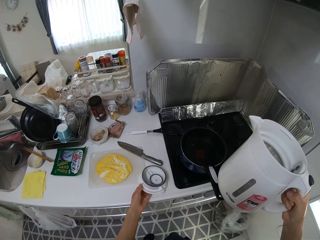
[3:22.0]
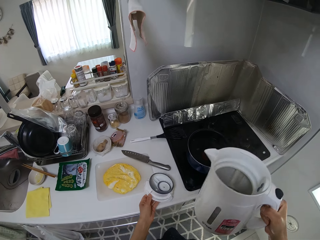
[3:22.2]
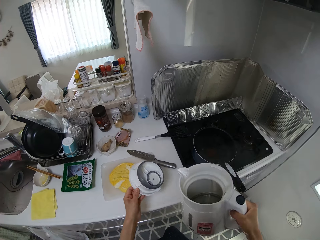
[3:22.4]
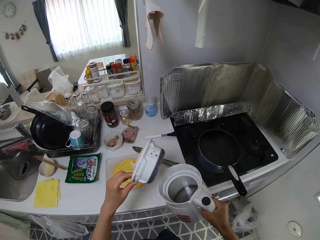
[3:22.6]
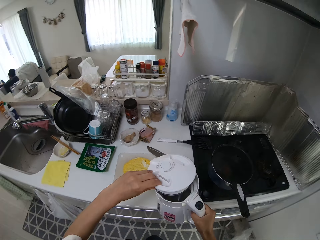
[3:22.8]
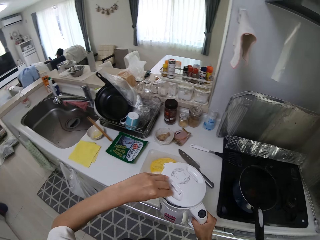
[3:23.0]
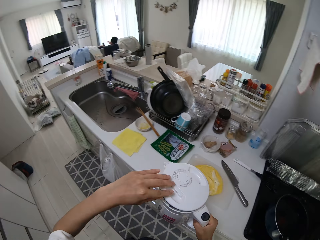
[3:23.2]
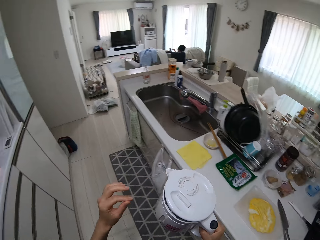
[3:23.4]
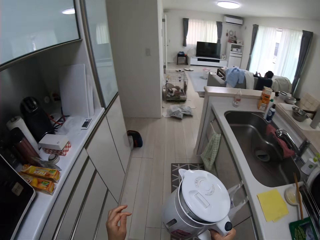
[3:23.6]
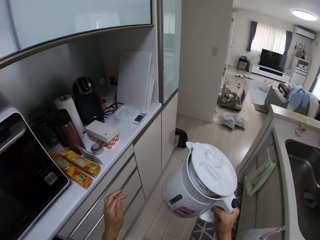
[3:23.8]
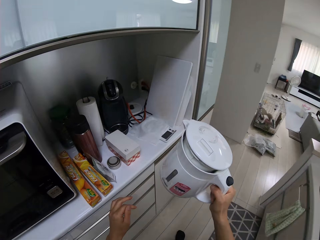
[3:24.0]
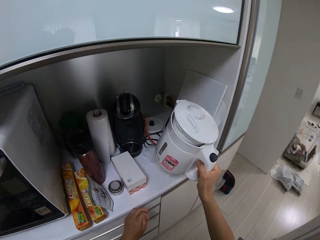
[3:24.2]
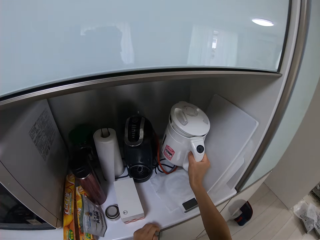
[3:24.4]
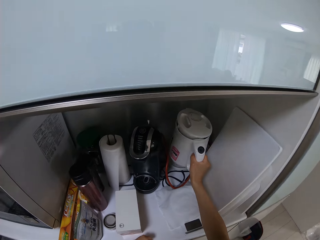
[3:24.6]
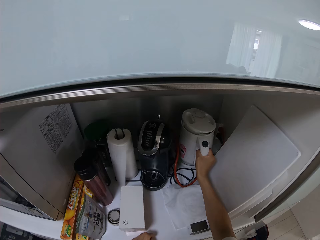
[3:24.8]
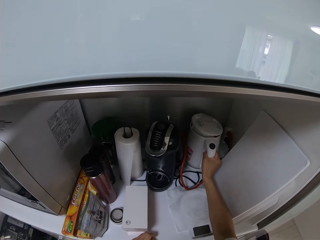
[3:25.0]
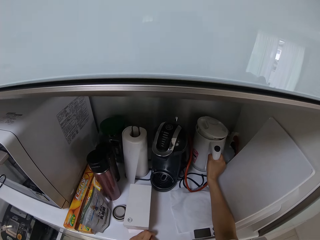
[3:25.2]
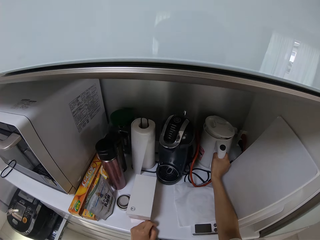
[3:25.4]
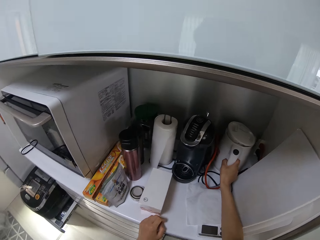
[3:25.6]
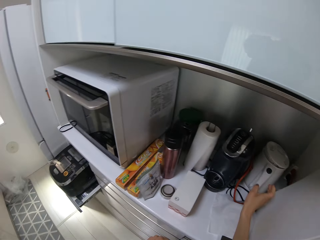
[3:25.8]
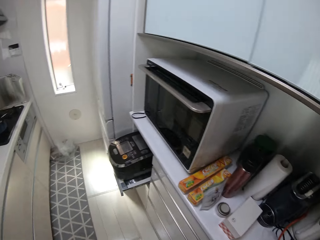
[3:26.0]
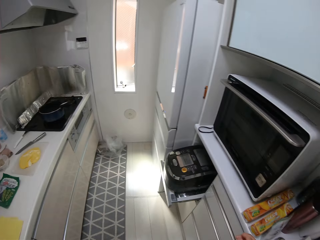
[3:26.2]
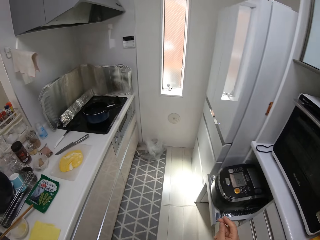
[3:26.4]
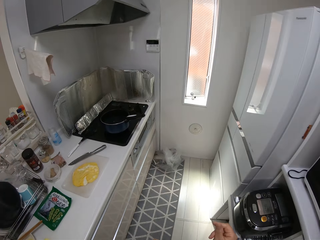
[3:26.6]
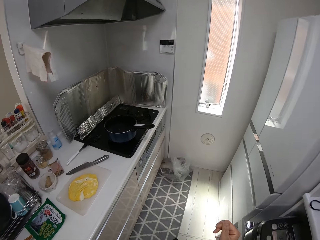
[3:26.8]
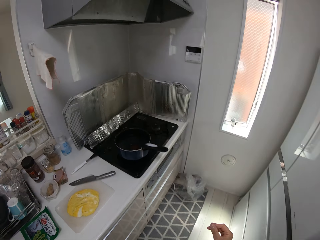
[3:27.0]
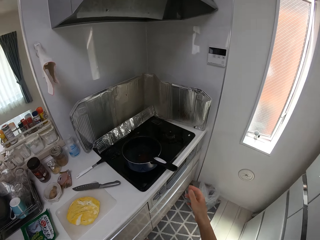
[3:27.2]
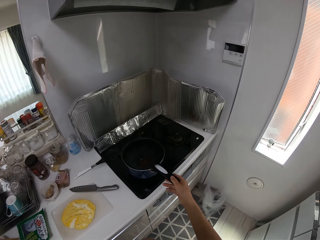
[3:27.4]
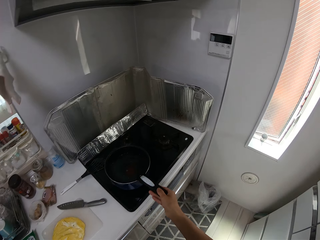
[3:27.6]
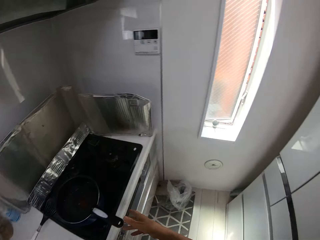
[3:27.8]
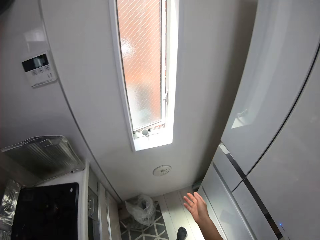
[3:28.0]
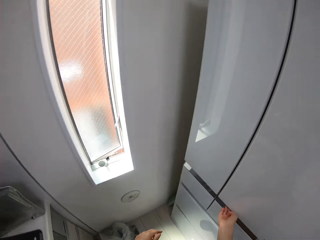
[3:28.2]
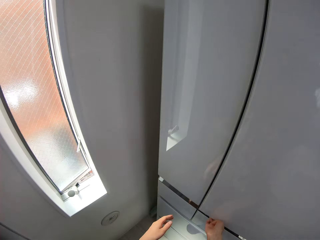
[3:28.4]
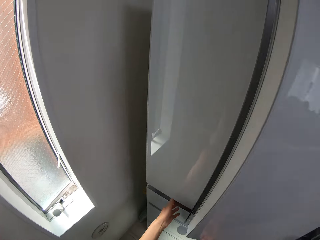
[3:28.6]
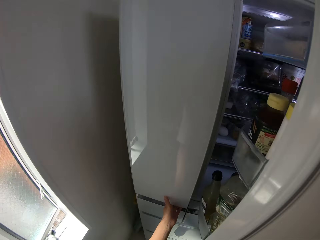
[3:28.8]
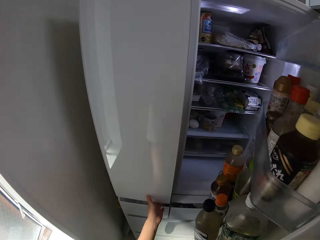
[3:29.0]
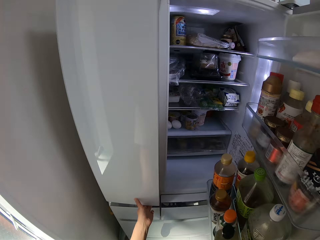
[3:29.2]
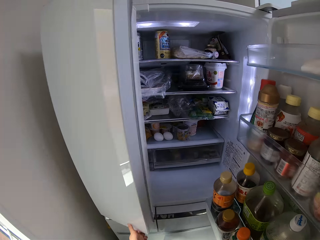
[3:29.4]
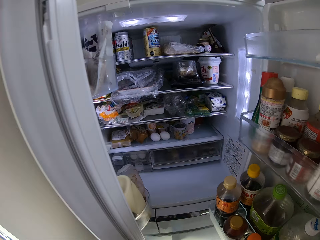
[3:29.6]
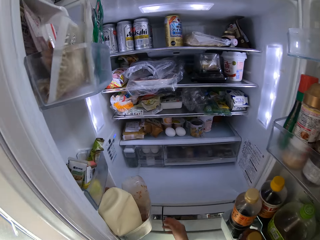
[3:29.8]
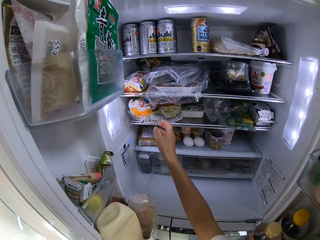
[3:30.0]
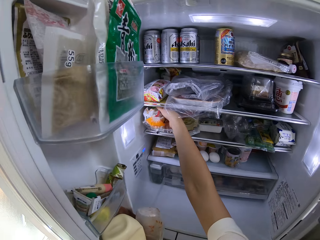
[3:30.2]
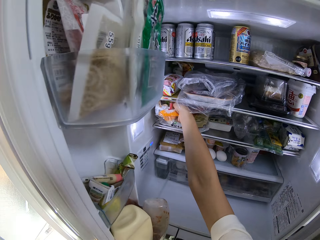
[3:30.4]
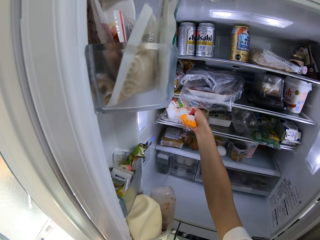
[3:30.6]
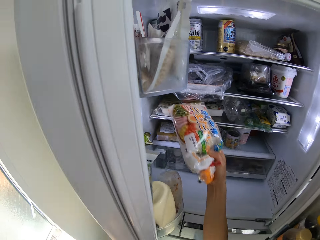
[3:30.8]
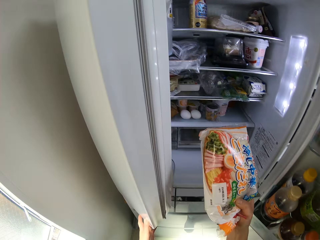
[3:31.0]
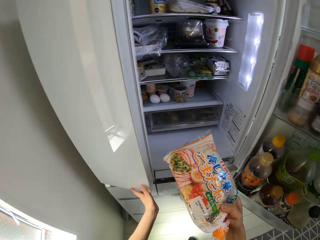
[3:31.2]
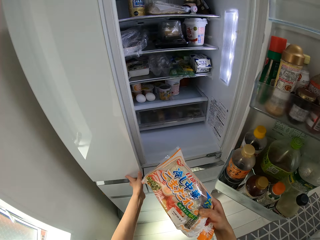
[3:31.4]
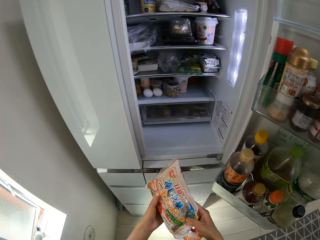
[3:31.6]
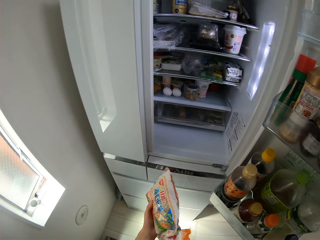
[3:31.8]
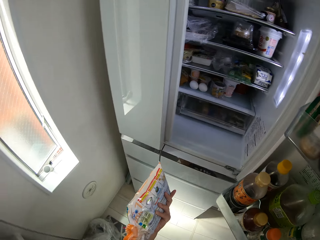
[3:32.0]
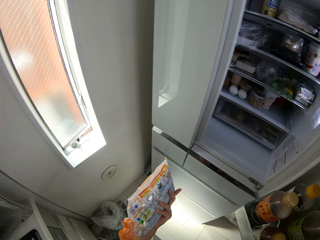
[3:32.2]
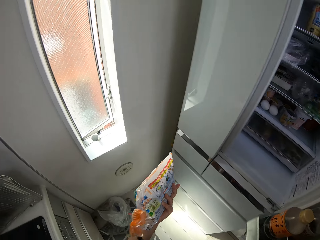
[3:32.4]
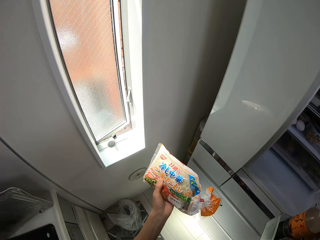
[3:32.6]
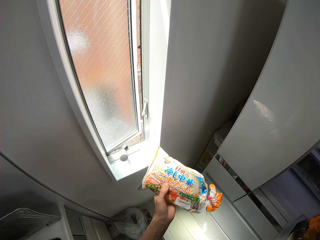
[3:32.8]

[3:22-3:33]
The camera wearer picks the lid of the water heater on the cabinet with her left hand. She walks around the kitchen. She covers the water heater with the lid. She walks towards the shelf. She drops the water heater in the shelf. She walks around the kitchen. She holds the handle of the frypan. She walks around the kitchen. She opens the fridge door. She opens the fridge door again. She brings out a nylon from the fridge. She closes the fridge door.

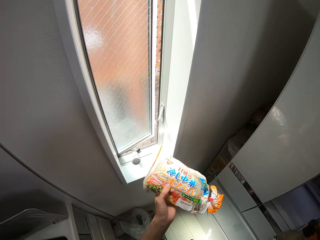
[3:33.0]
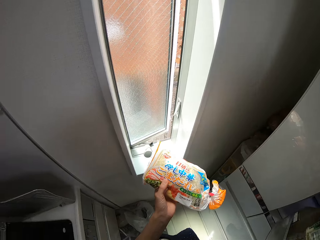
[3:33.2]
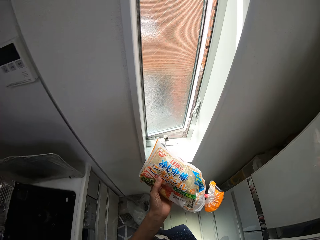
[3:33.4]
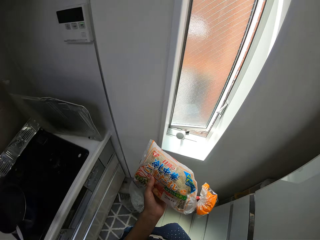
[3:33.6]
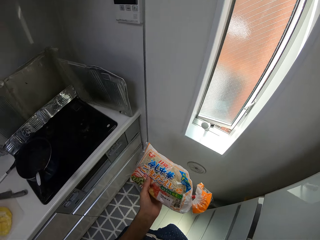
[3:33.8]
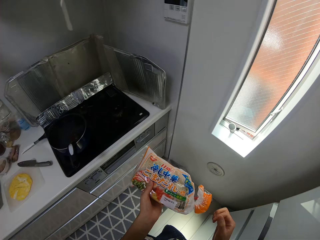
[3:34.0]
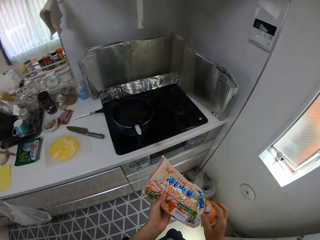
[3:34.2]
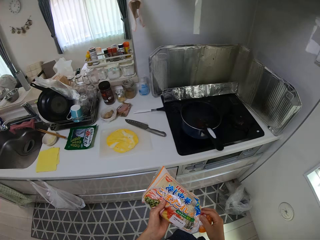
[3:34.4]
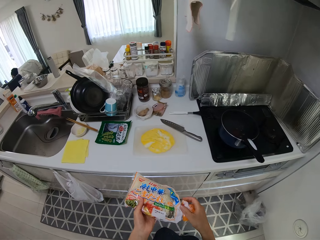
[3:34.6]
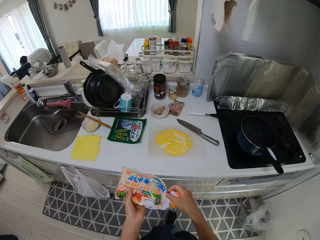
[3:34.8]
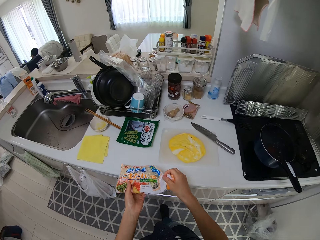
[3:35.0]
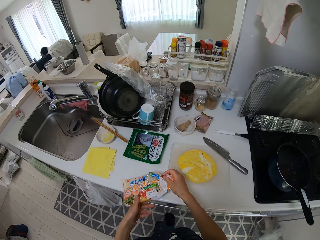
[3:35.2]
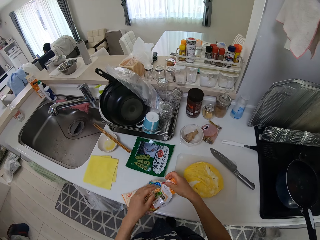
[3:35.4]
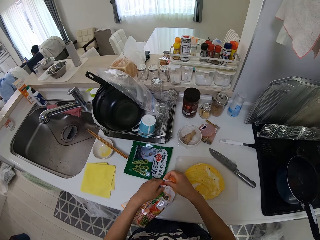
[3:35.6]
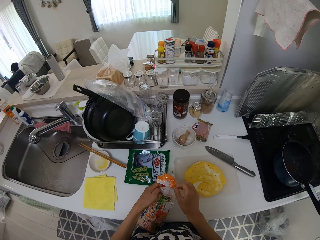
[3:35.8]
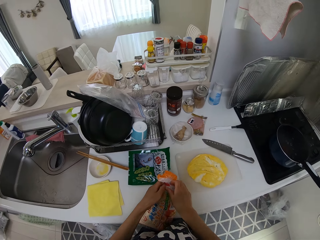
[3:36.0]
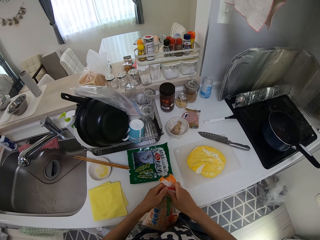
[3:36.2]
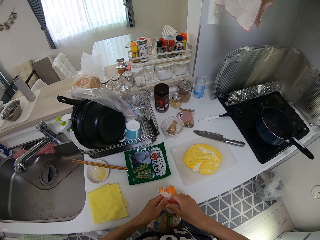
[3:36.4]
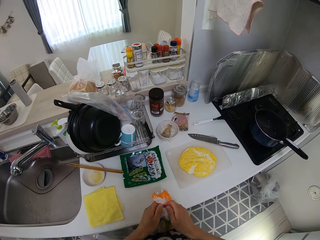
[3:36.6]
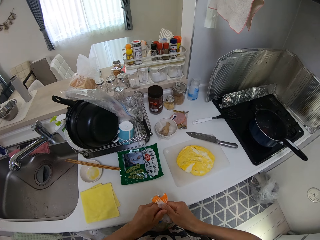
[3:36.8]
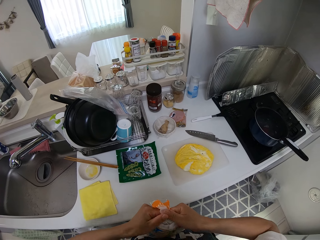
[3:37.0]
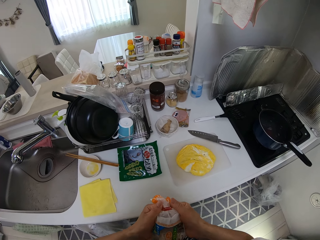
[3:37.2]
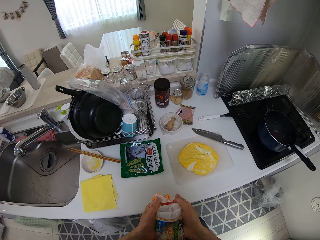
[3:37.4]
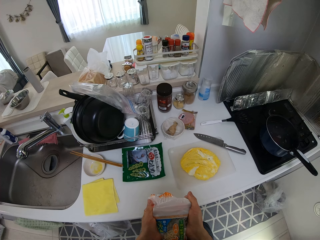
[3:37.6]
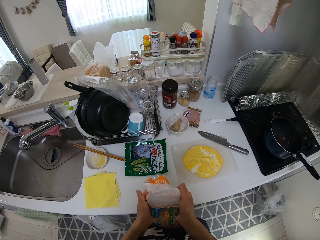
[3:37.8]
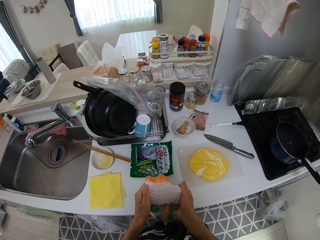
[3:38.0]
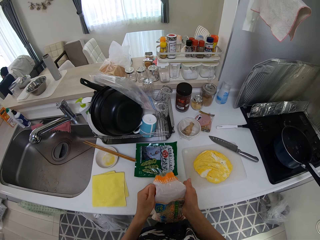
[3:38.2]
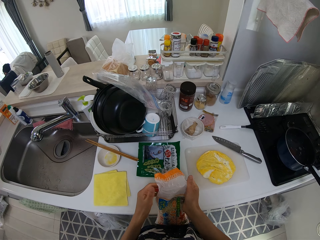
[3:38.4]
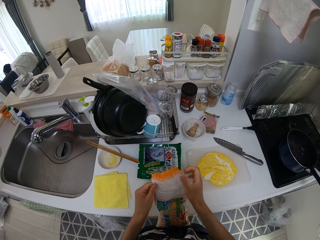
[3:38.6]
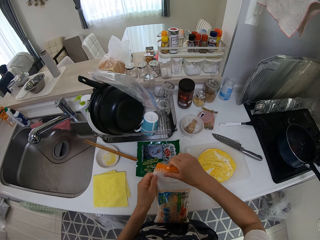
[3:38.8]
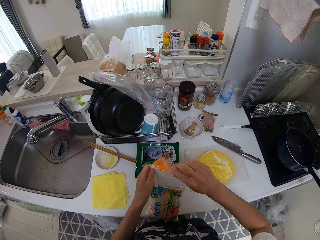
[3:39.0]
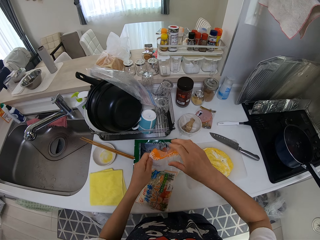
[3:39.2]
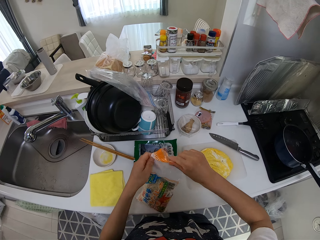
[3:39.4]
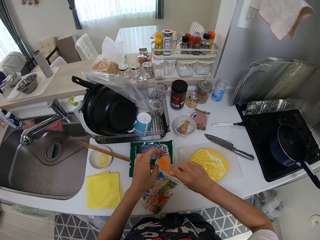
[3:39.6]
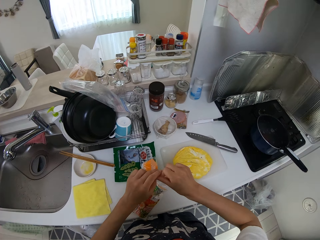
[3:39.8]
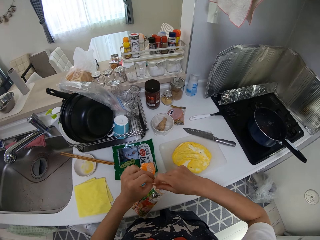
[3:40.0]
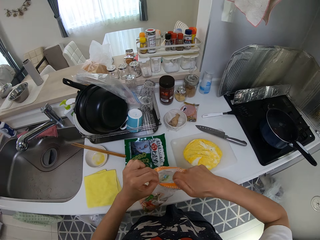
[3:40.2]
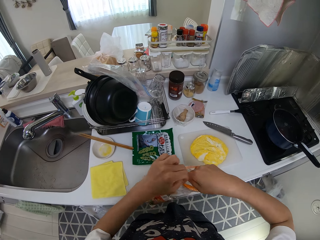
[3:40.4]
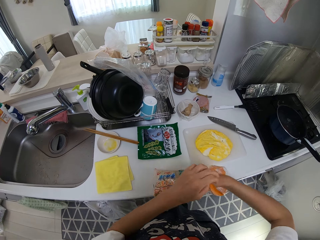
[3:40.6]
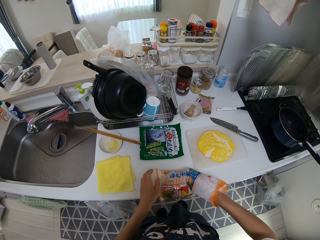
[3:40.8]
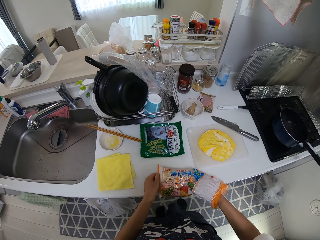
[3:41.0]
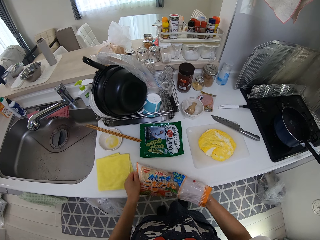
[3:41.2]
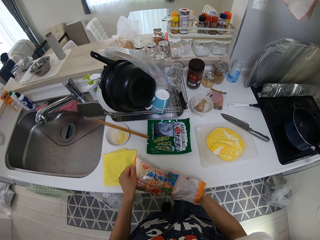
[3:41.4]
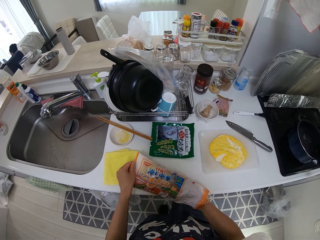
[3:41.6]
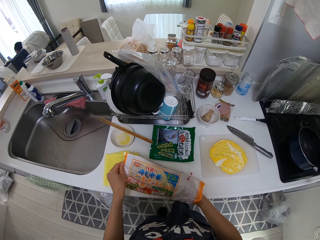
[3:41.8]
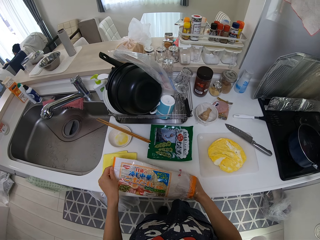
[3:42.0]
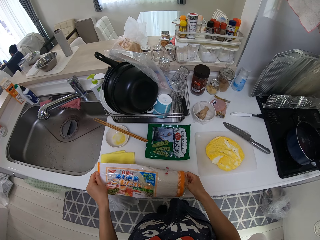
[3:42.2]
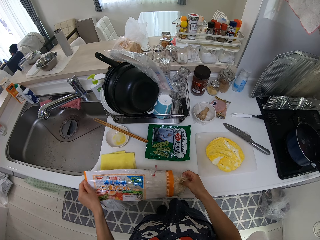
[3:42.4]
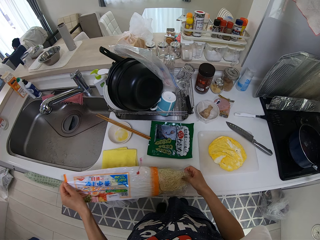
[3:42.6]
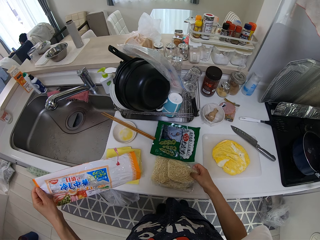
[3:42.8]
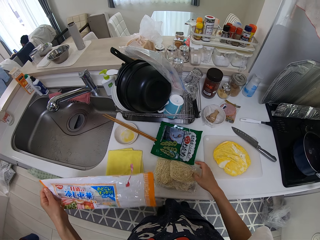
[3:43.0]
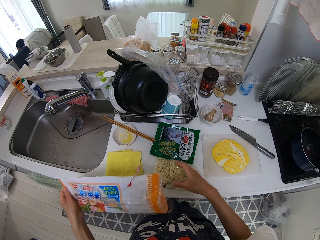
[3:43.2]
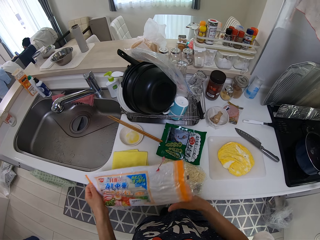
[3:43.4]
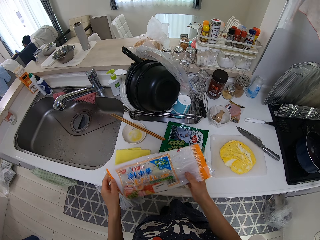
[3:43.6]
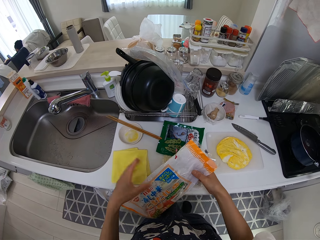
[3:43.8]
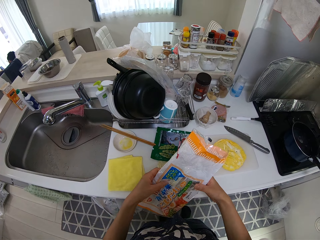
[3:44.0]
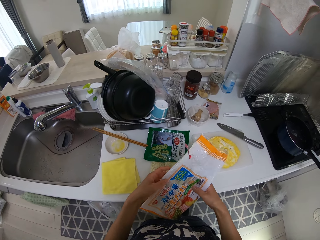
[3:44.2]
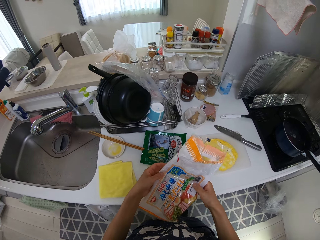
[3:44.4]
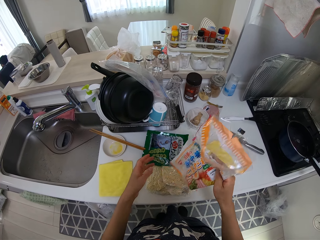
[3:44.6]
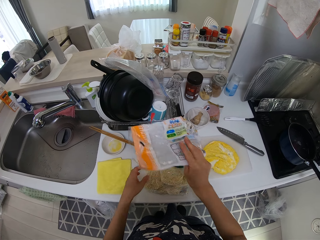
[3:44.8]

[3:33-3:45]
The camera wearer closes the fridge door. She walks around the kitchen. She drops the nylon or pasta wrapper on the cabinet. She tears the nylon with her hands. She opens the pasta wrapper. She removes some noodles from the nylon. She holds the wrapper with both hands.
